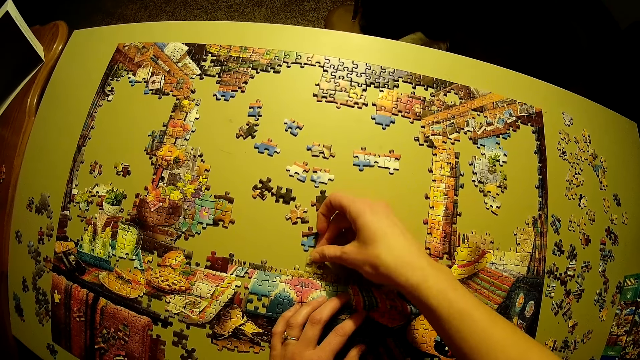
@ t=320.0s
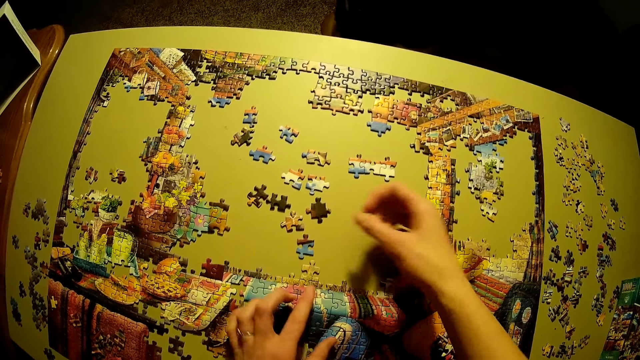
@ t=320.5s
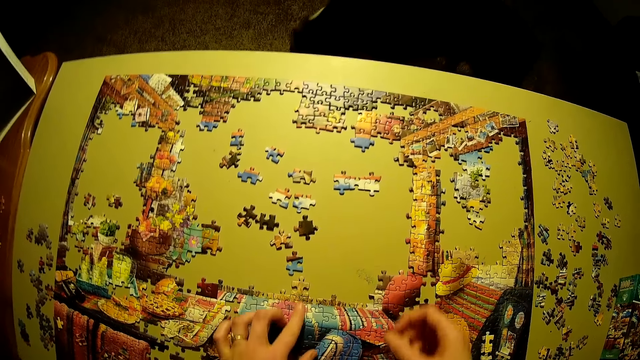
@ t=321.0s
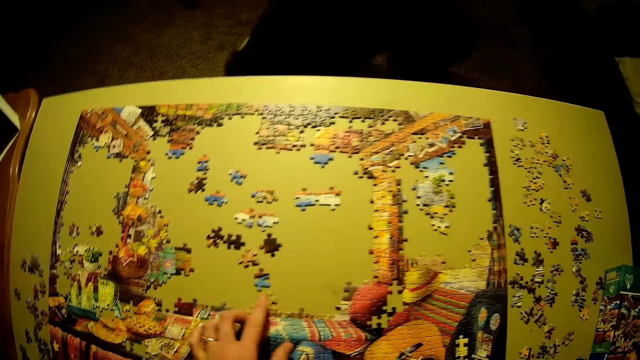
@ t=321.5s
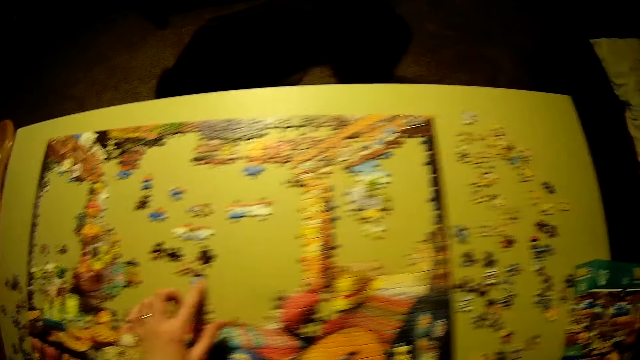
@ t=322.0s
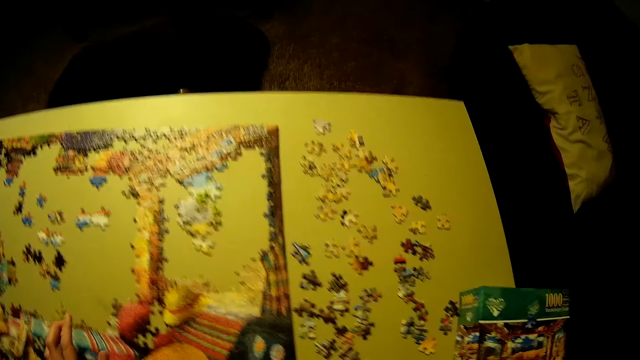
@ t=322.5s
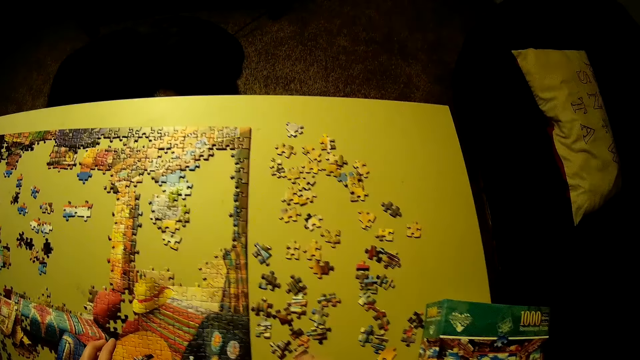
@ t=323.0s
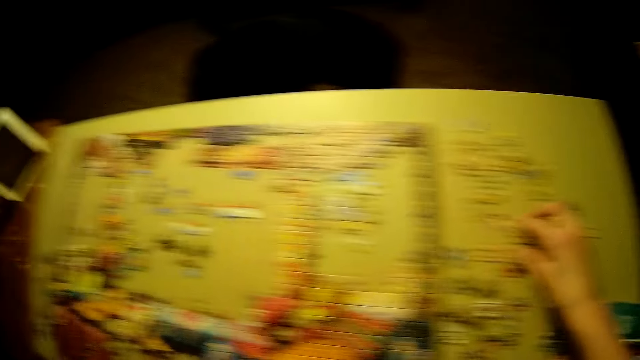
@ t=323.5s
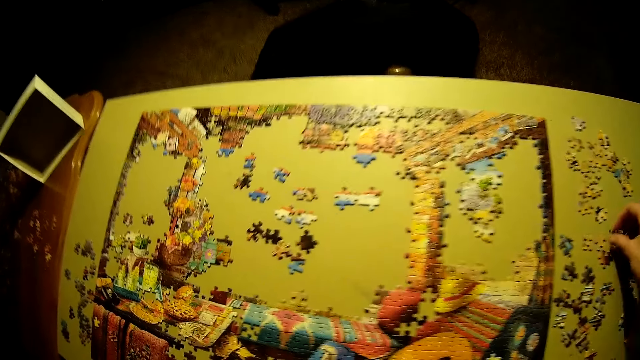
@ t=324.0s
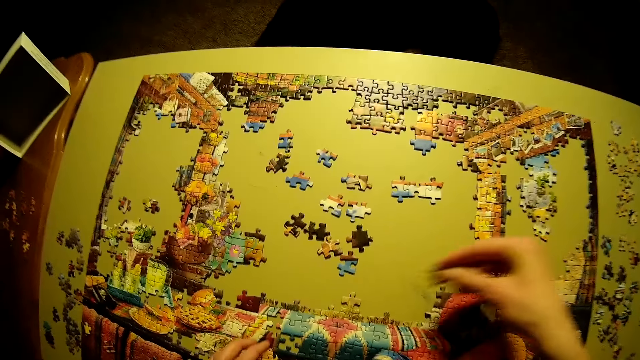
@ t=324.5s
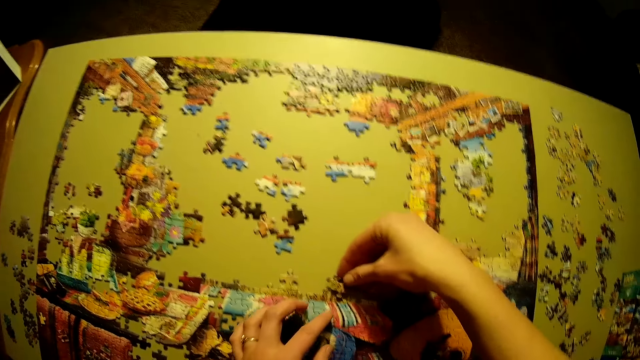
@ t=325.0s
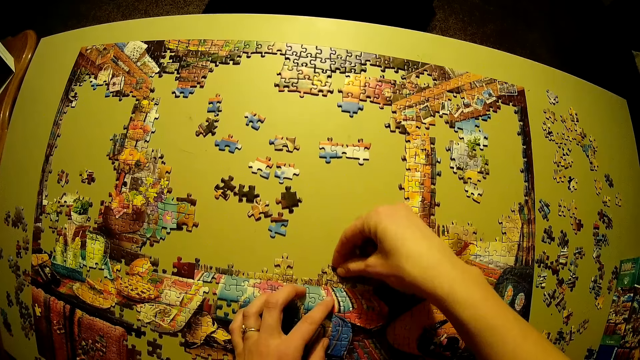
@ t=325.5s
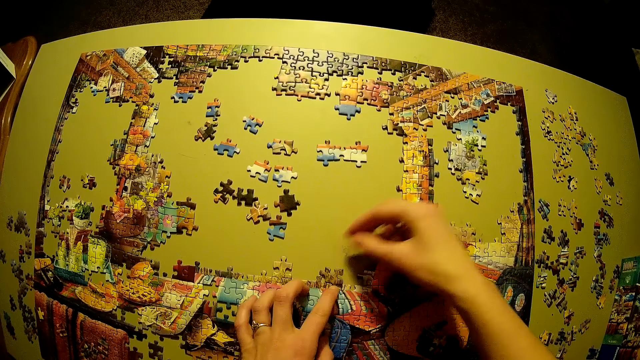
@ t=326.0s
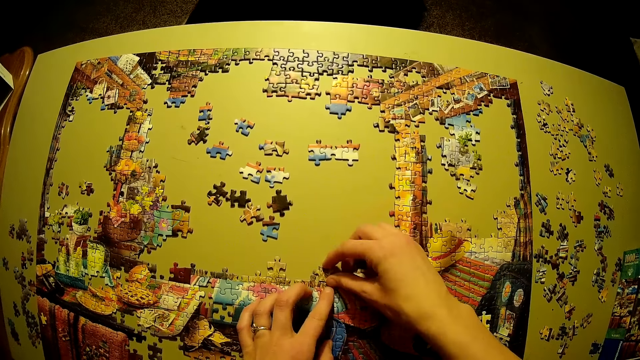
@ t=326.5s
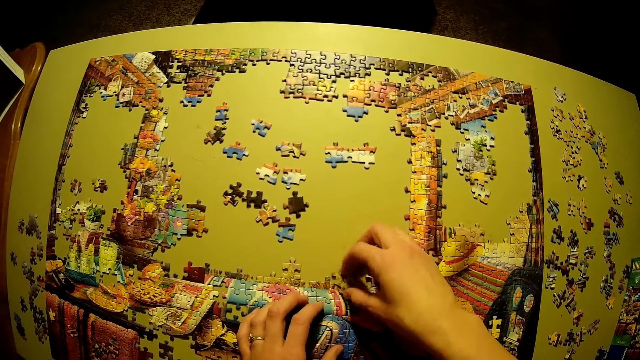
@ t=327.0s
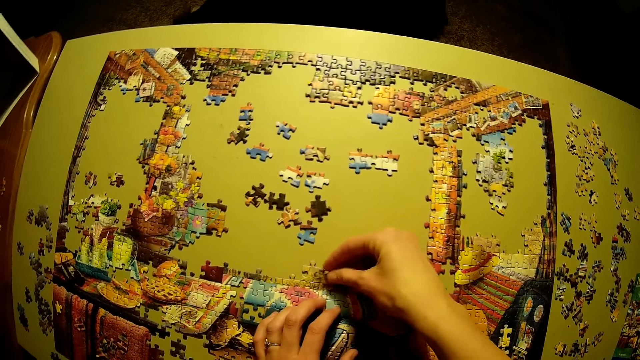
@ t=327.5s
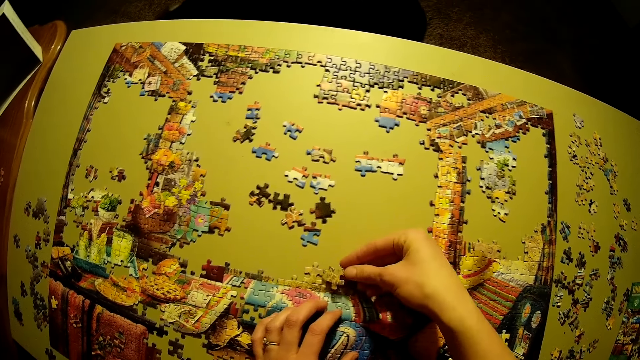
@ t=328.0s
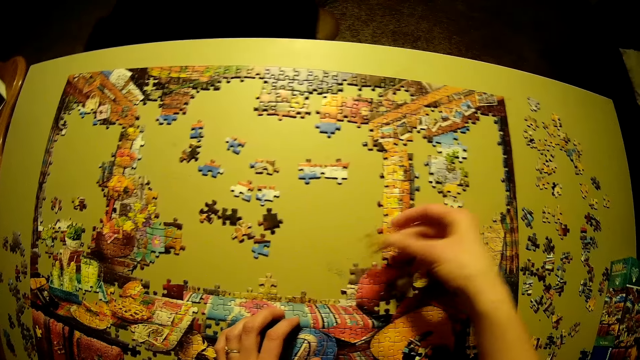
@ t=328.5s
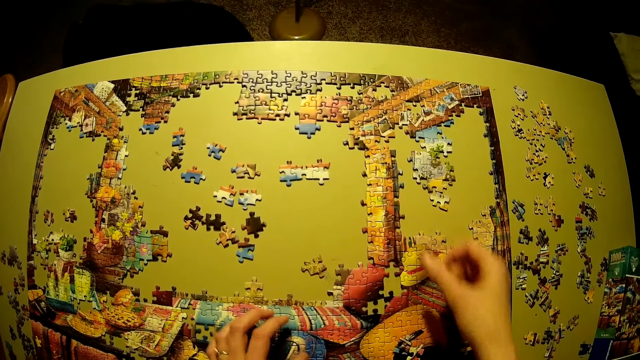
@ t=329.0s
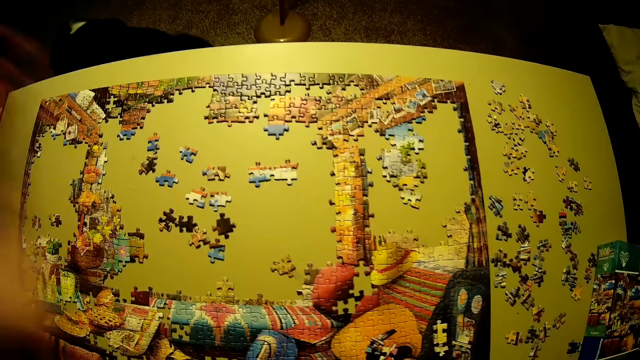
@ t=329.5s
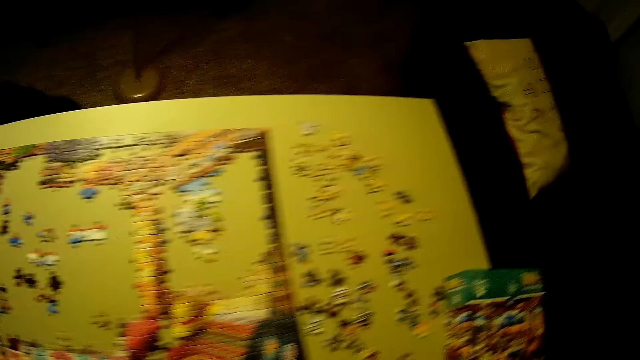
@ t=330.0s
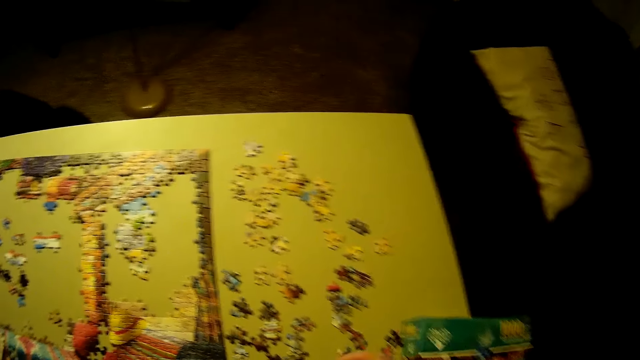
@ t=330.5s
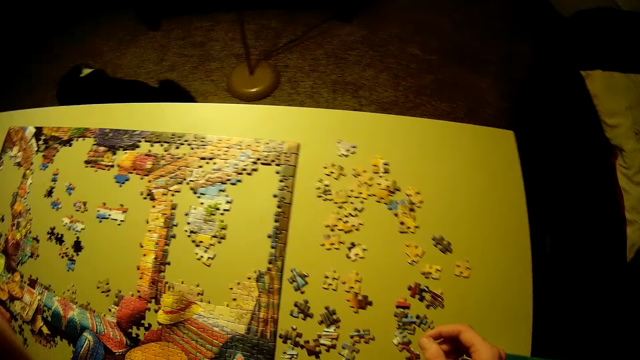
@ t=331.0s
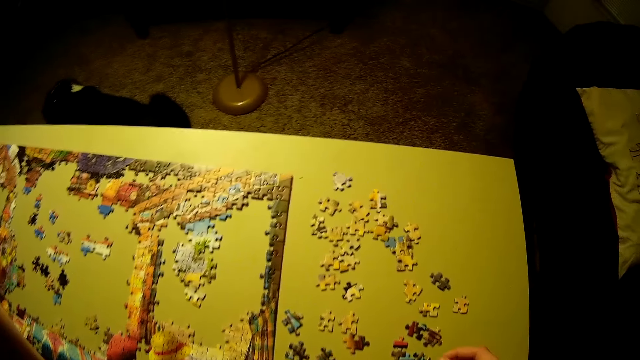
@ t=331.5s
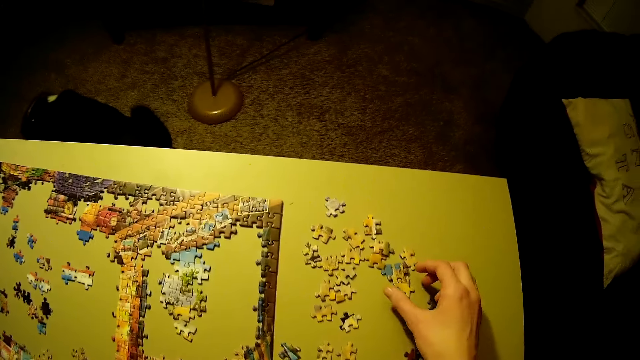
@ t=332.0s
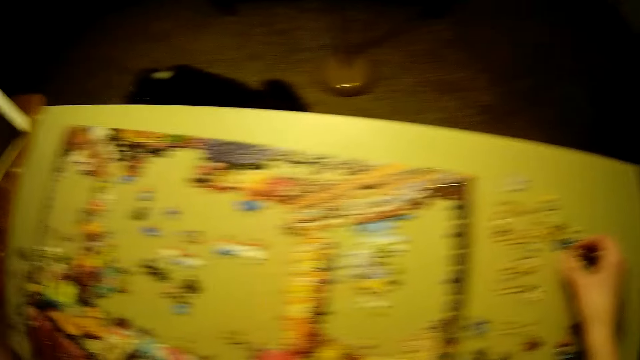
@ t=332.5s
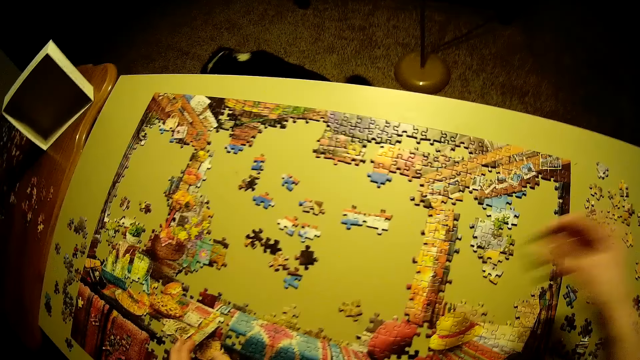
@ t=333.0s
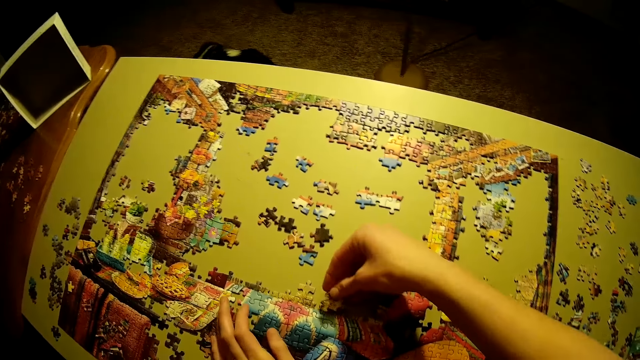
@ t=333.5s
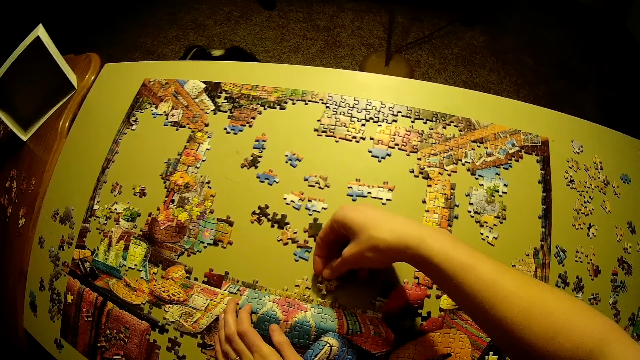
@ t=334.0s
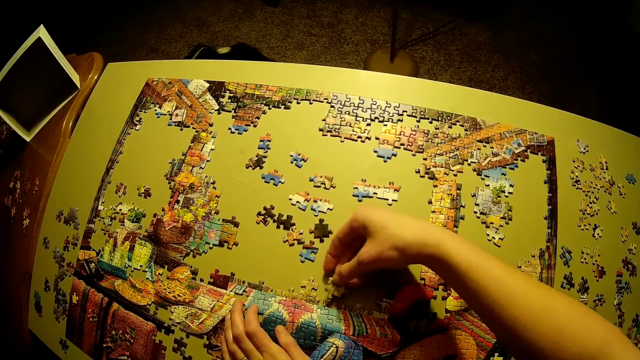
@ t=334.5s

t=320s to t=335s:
The camera wearer touches the head with the left hand. They stare at the jigsaw pieces. They play the jigsaw puzzle.

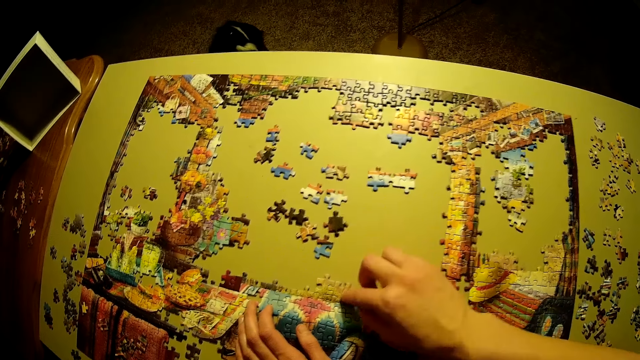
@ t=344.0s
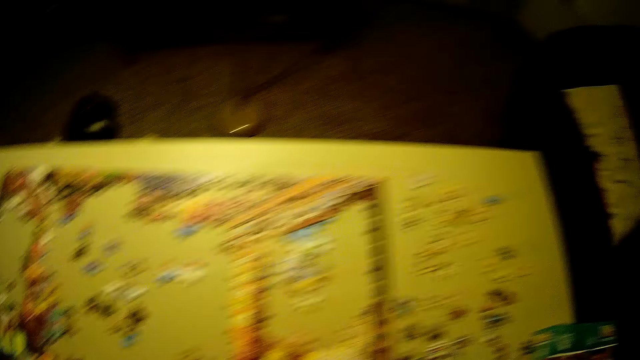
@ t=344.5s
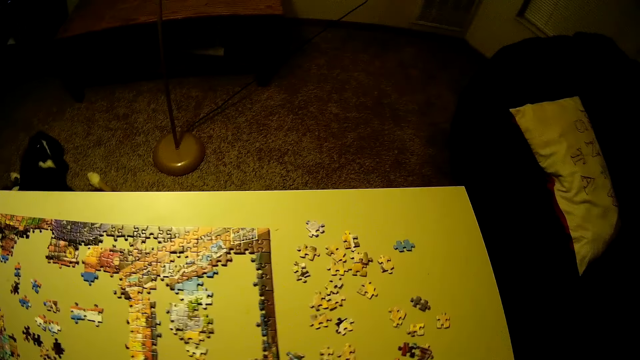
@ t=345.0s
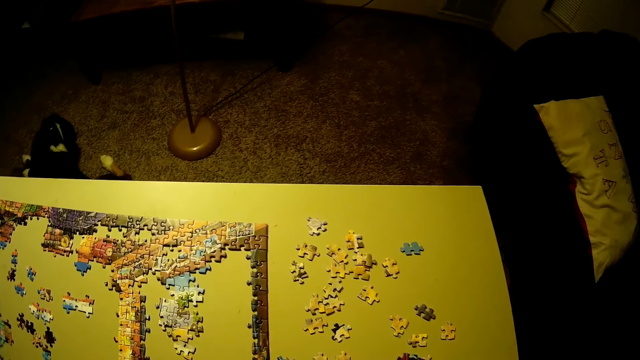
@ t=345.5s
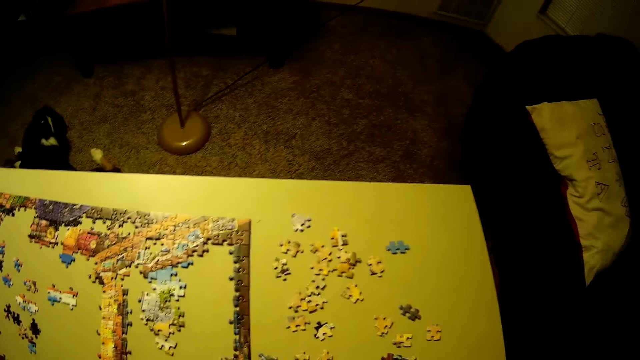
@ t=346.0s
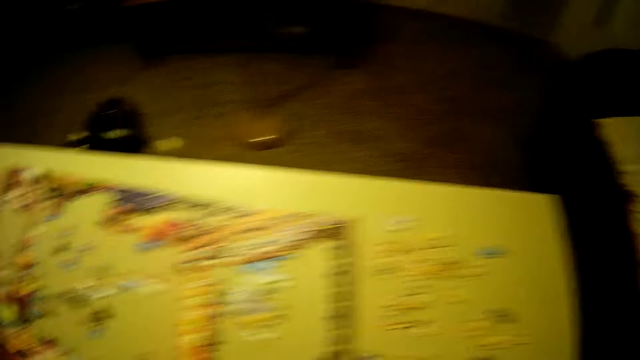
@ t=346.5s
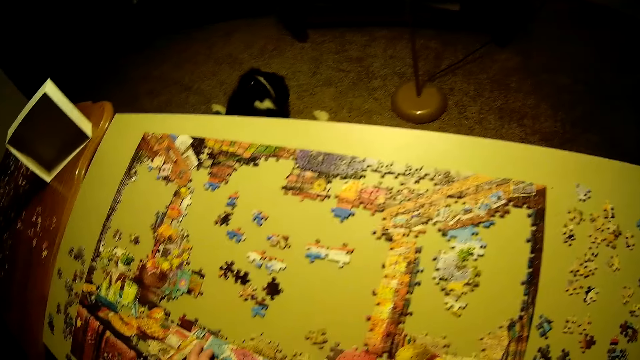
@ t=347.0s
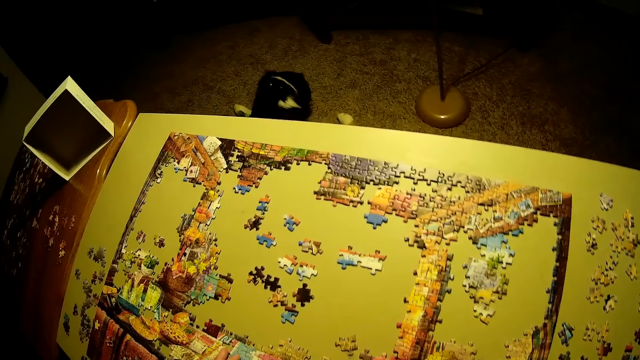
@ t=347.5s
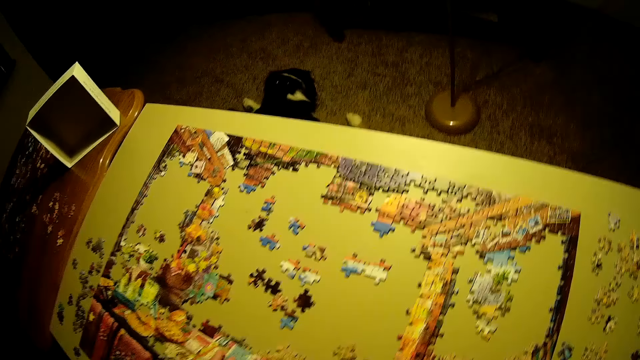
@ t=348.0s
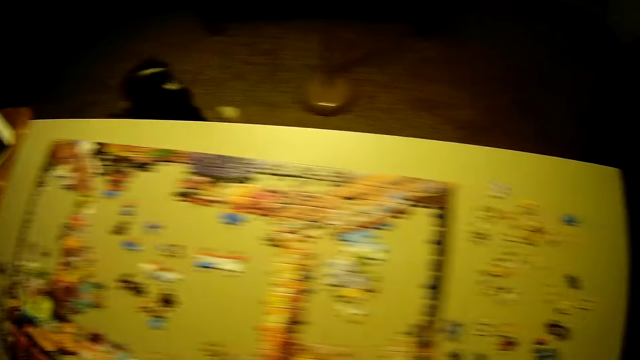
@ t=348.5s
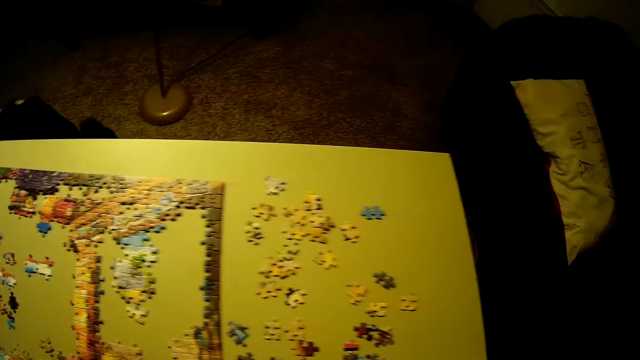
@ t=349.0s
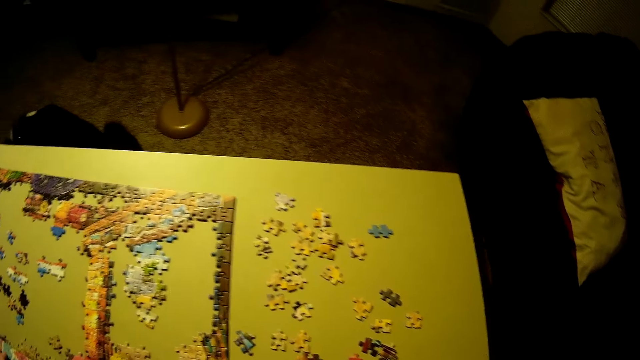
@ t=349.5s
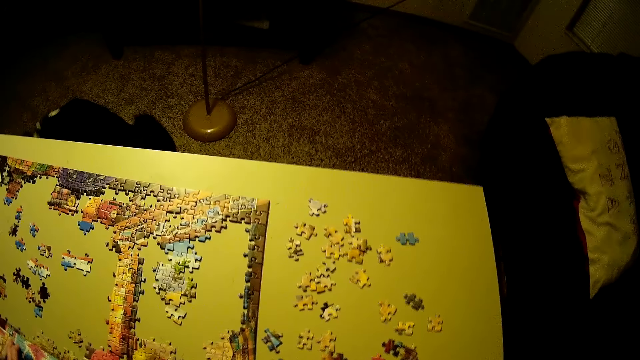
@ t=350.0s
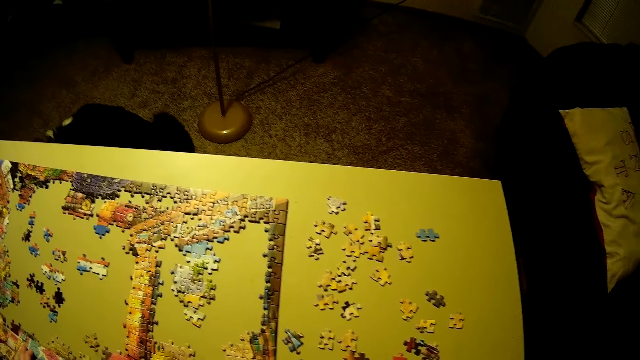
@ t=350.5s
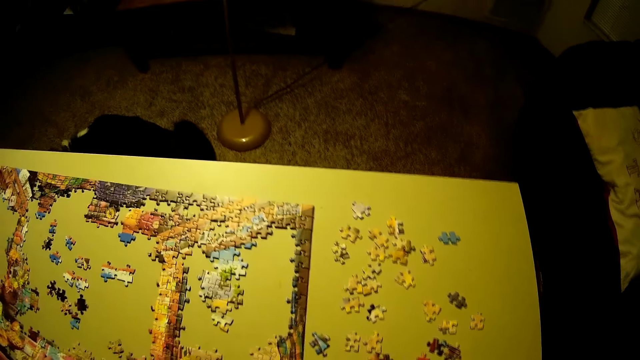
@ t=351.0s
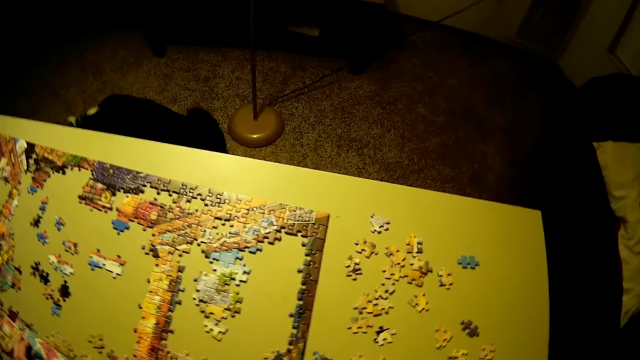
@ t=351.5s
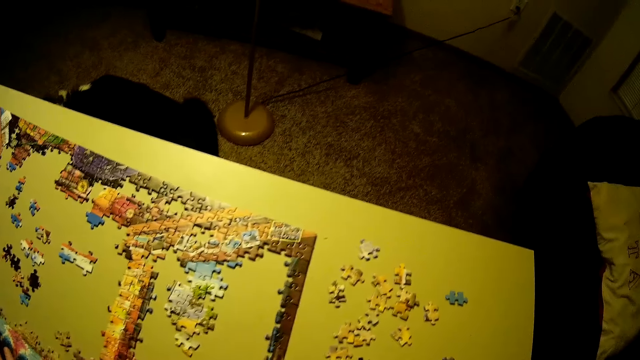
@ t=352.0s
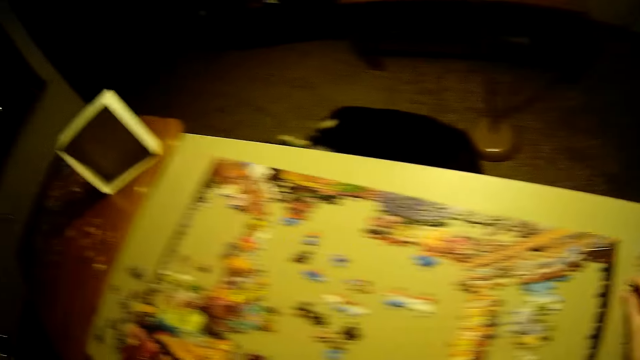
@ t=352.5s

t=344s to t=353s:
The camera wearer stares at the jigsaw pieces.
